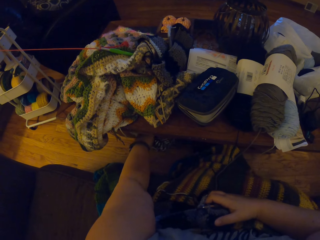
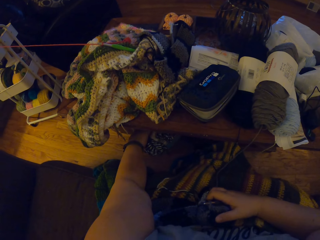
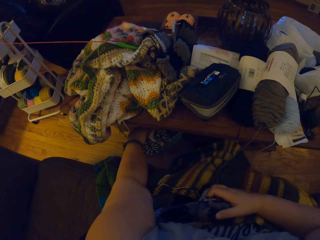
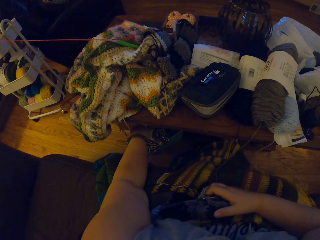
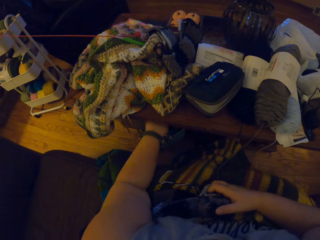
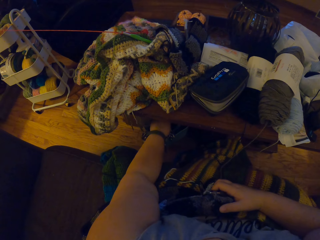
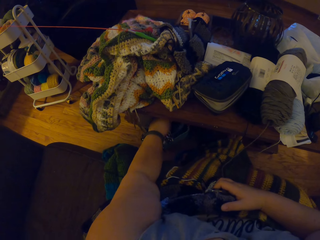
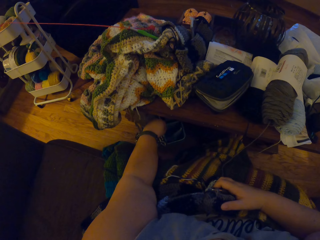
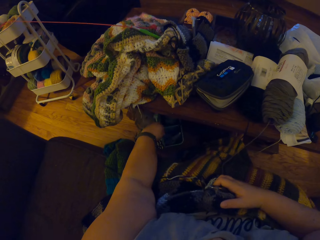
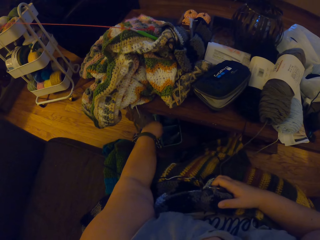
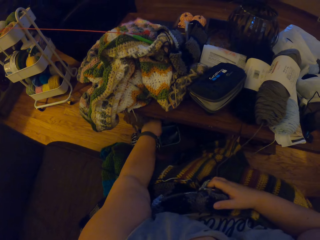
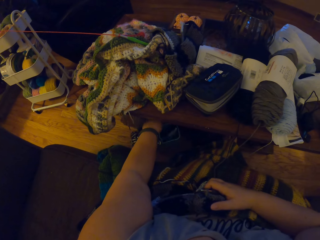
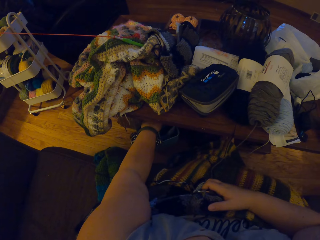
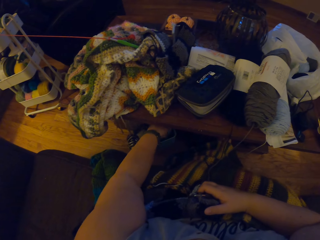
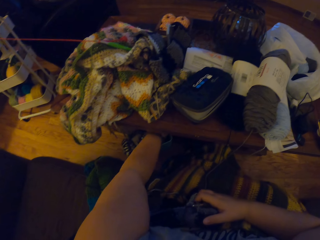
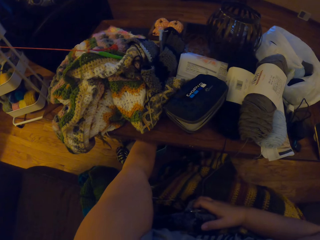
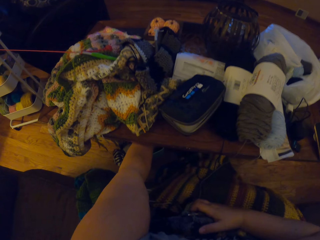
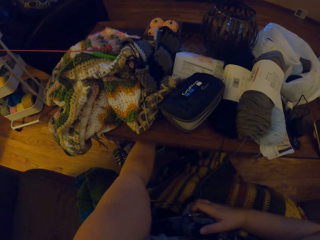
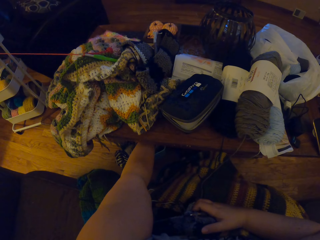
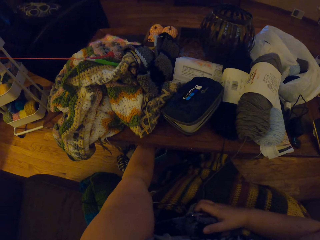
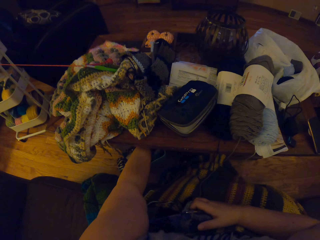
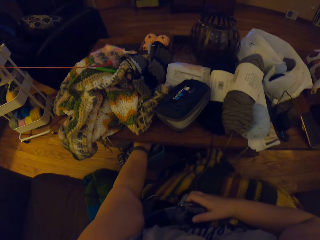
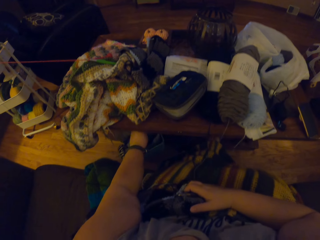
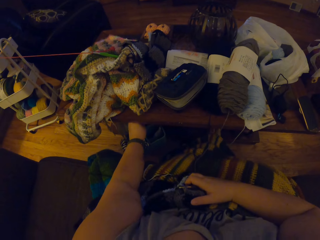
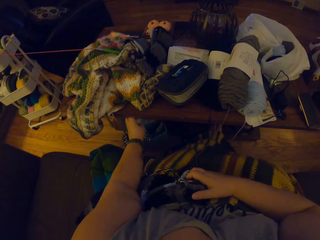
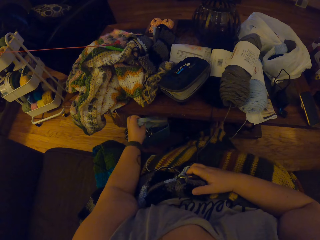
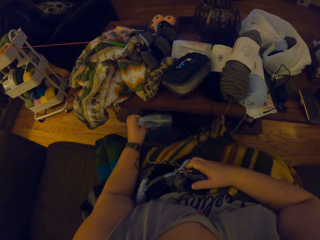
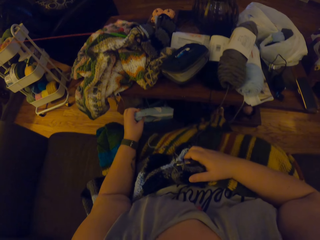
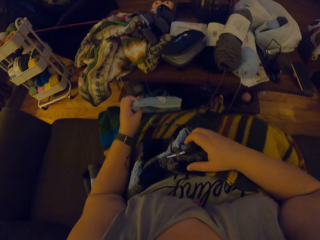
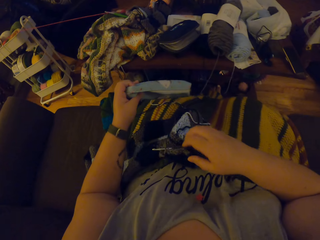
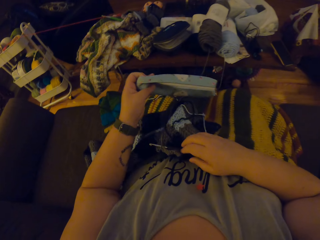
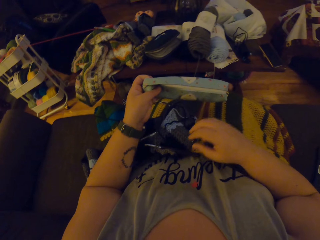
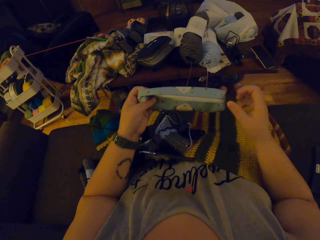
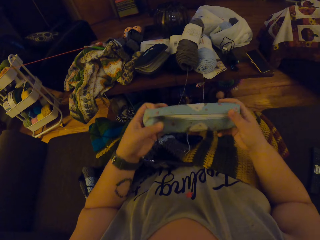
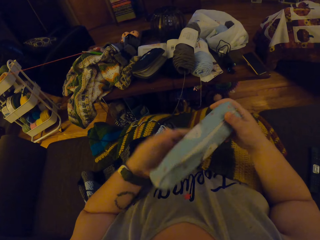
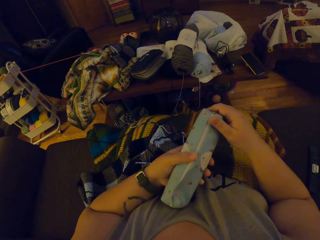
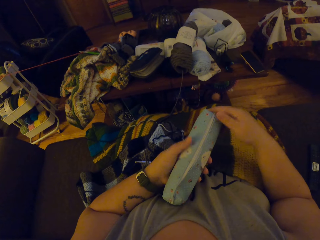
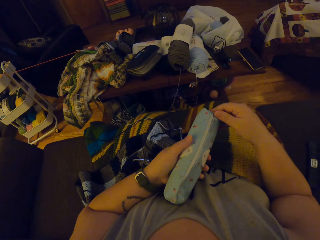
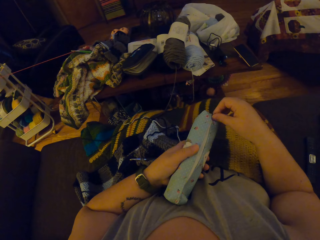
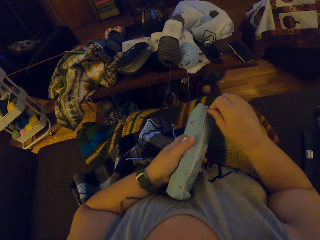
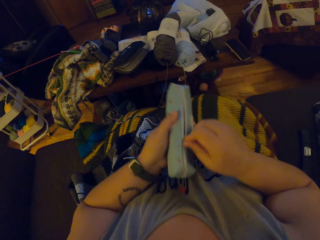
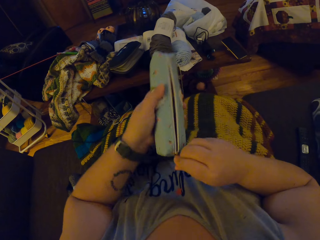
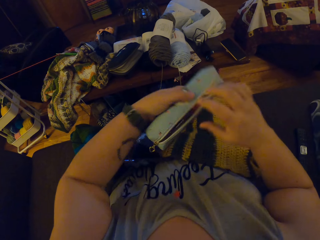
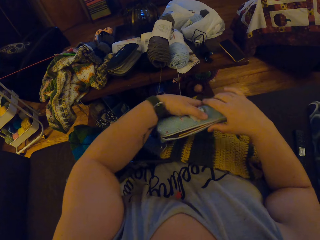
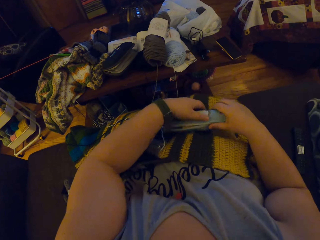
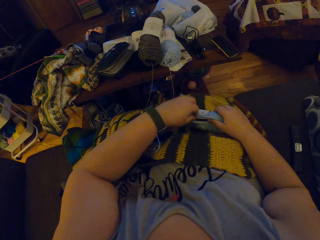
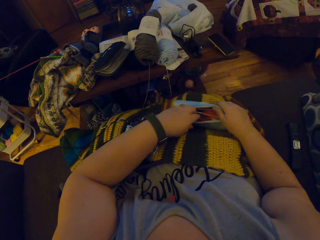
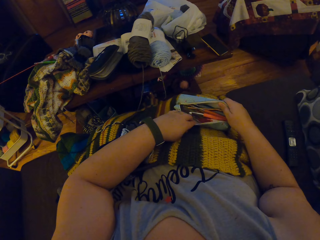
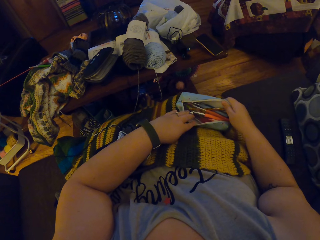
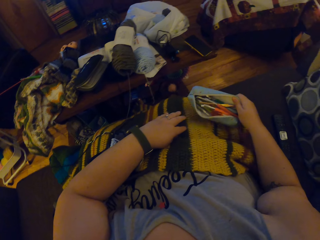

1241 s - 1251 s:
The camera wearer puts her left hand under a table. She brings out a purse from under the table with her left hand. She unzips the purse with her right hand.

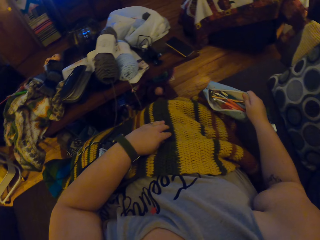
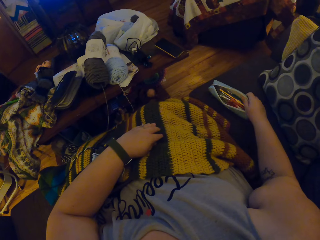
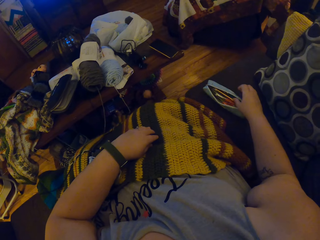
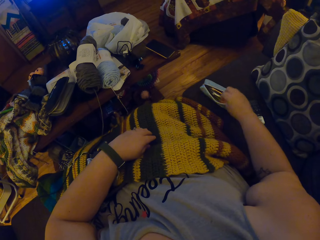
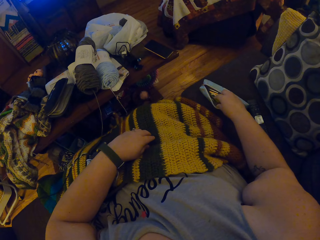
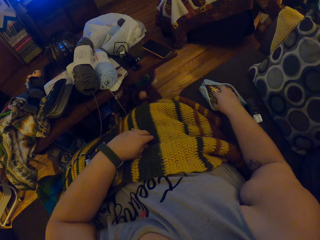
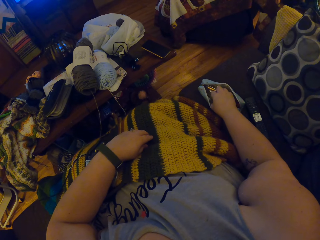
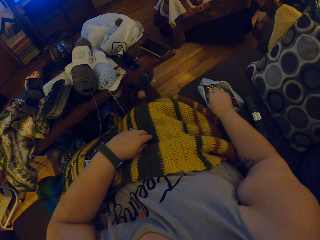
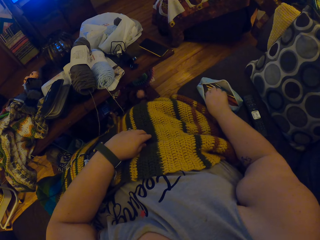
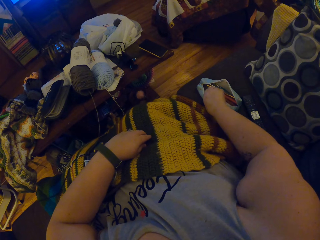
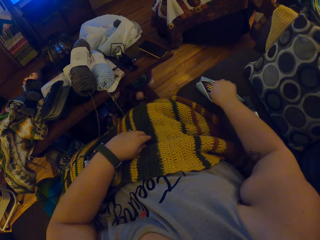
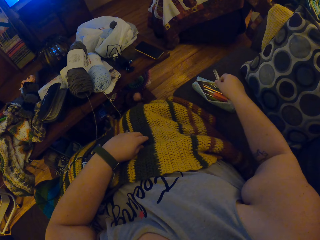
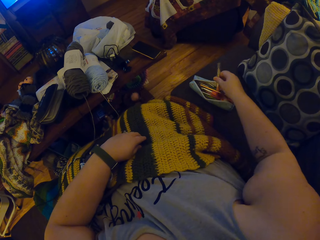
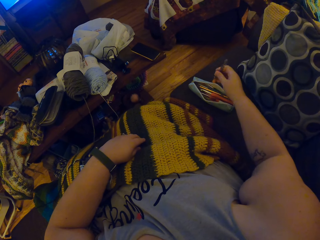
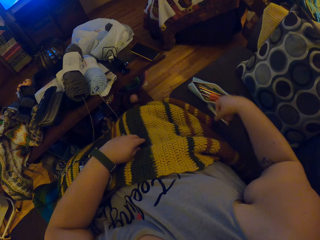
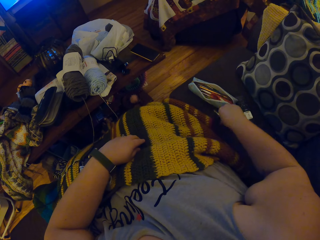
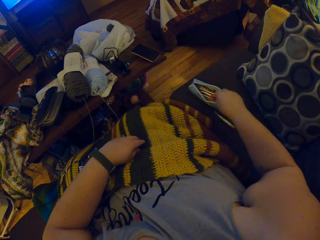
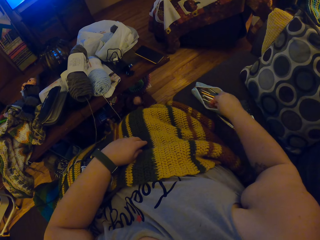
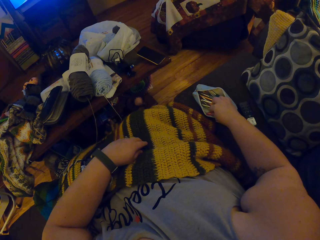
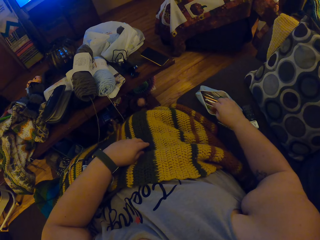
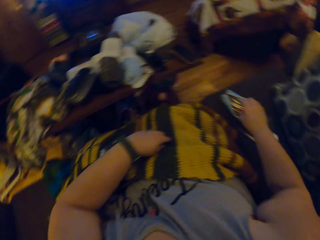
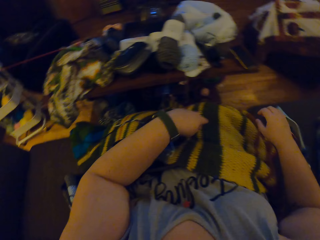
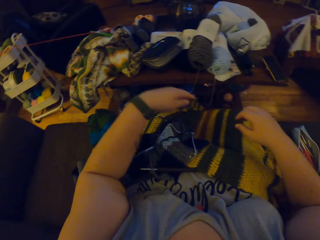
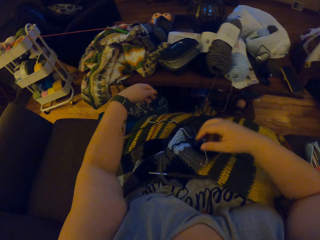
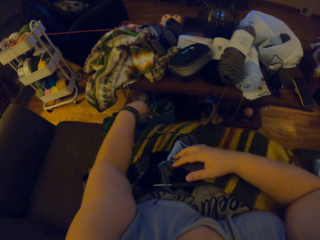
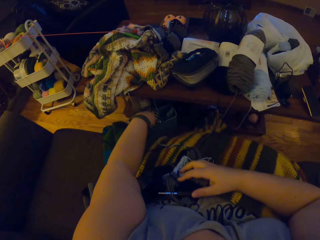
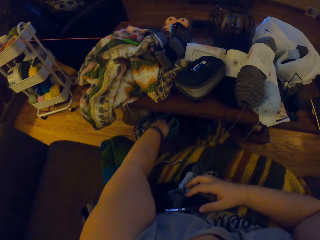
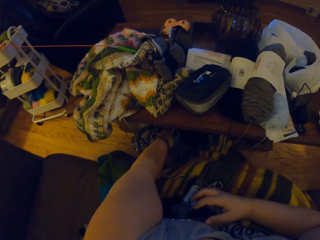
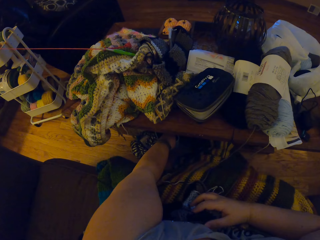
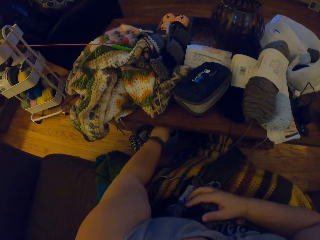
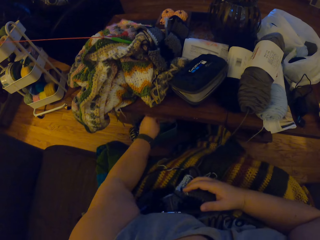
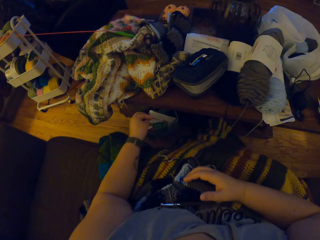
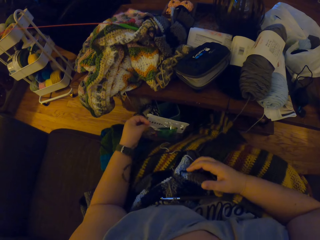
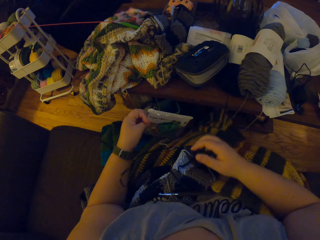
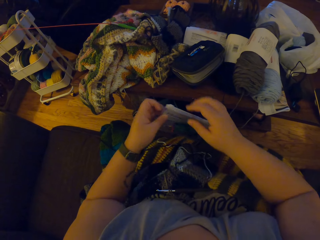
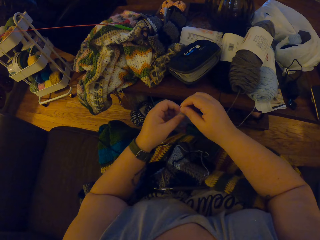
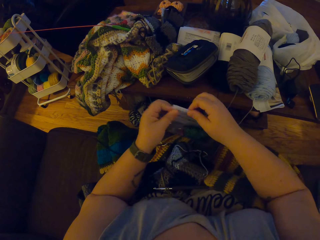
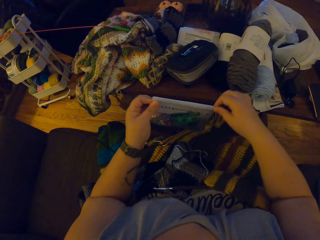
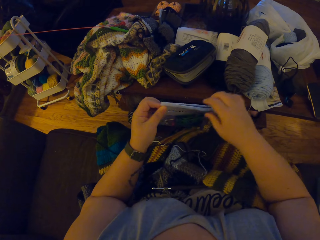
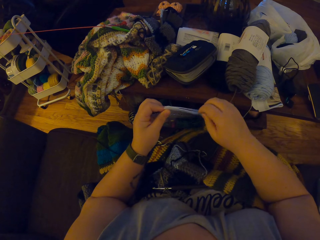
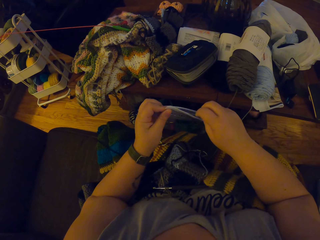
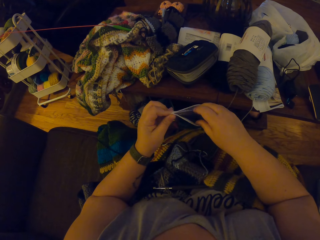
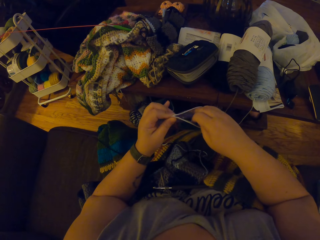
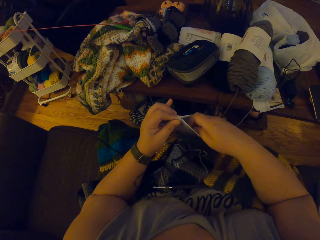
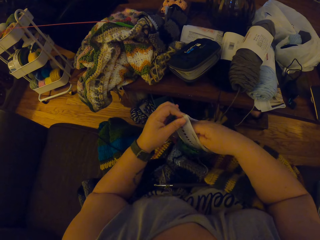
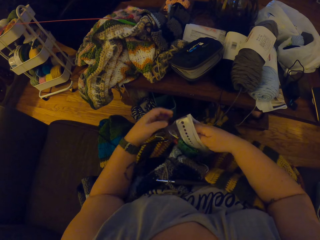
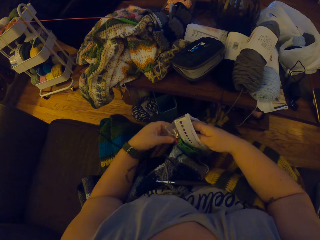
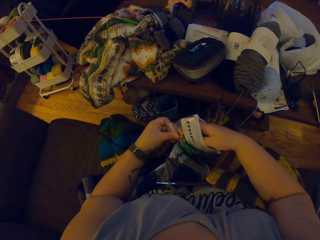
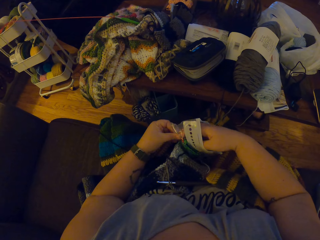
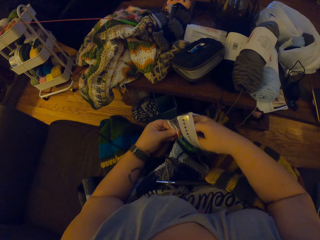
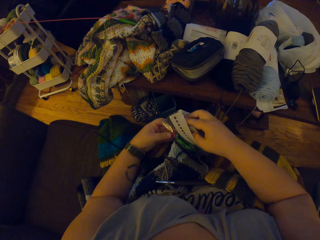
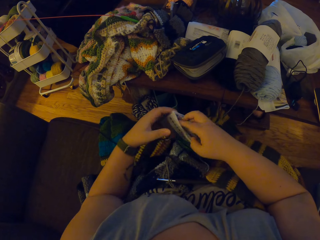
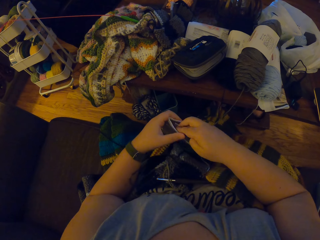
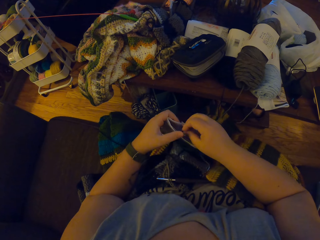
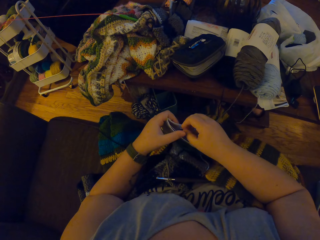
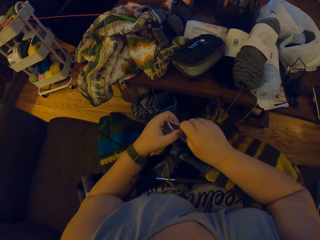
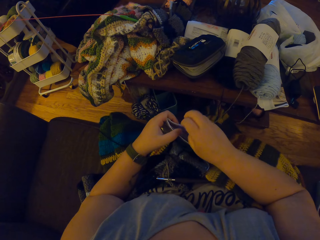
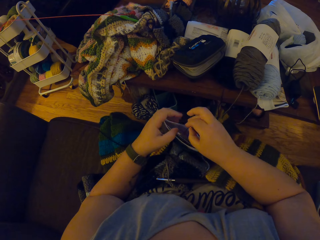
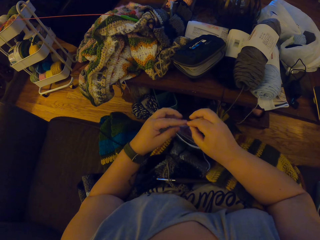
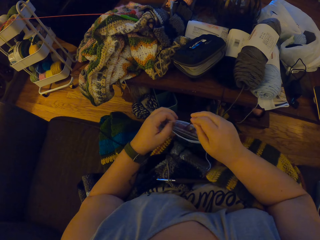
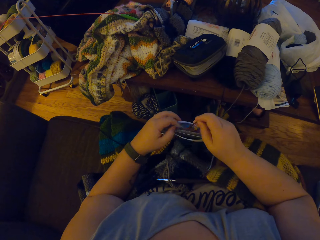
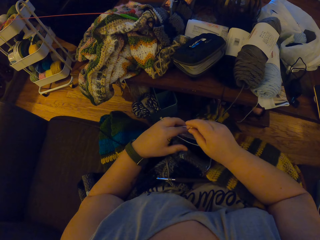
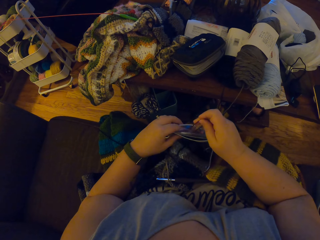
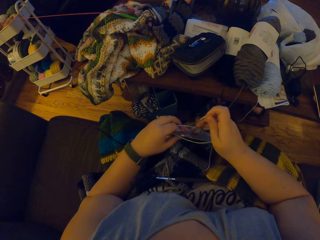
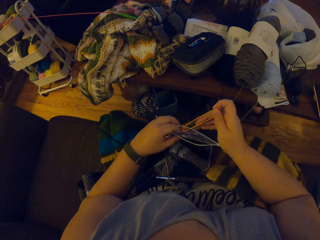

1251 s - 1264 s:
The camera wearer drops the purse or bag on a chair. She moves a box of sewing needles from the purse to the chair. She looks through the bag. She brings out a transparent purse from under the table with her left hand. She unzips the transparent purse with her right hand. She brings out a safety pin from the transparent purse.
